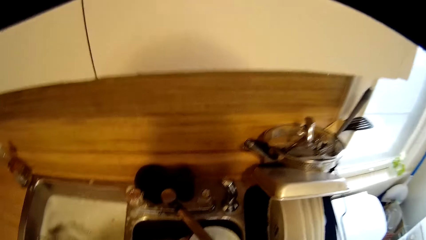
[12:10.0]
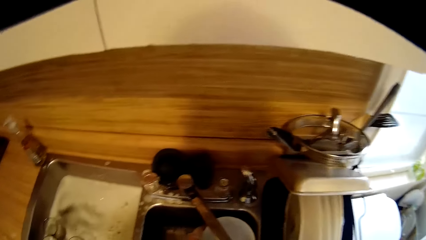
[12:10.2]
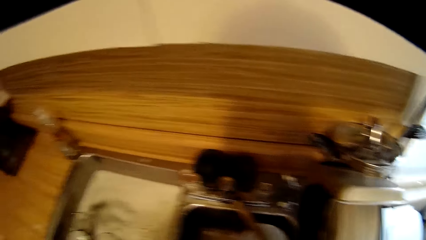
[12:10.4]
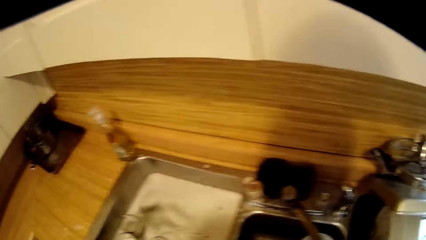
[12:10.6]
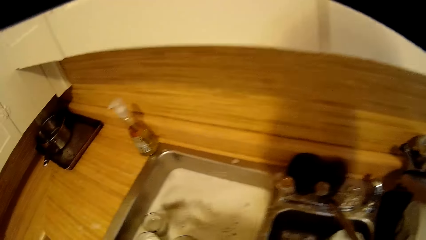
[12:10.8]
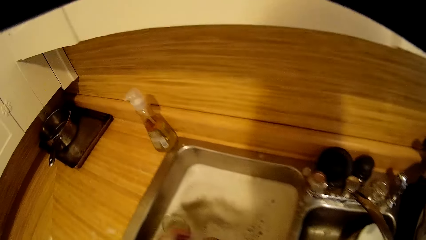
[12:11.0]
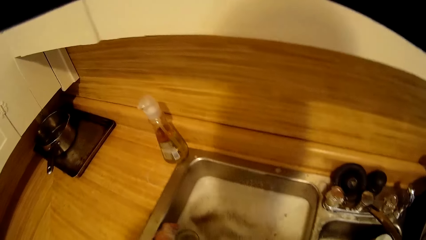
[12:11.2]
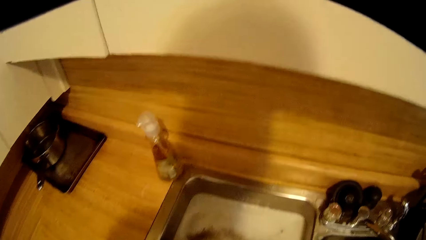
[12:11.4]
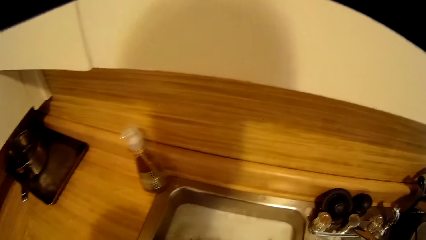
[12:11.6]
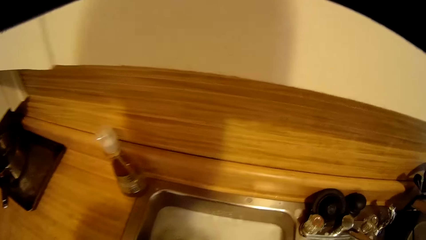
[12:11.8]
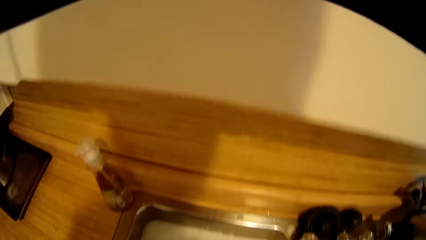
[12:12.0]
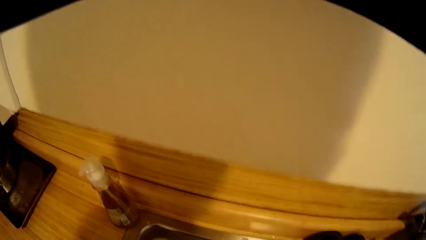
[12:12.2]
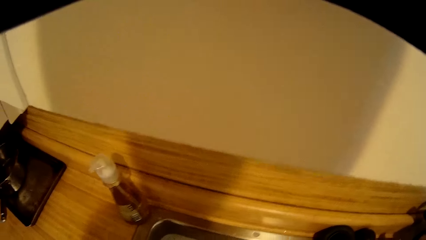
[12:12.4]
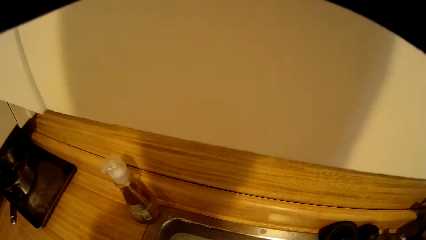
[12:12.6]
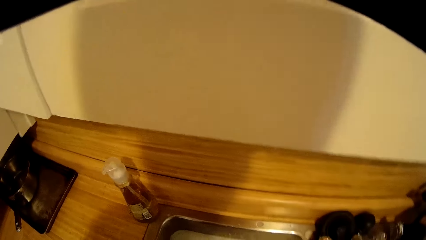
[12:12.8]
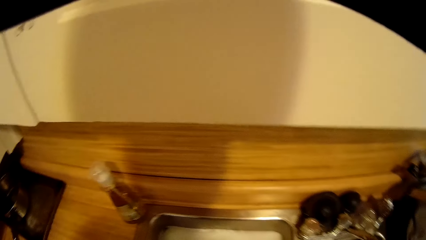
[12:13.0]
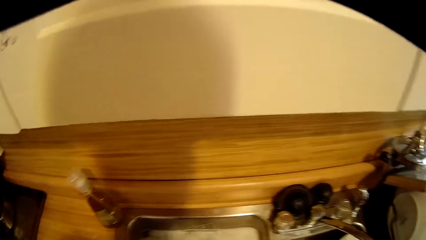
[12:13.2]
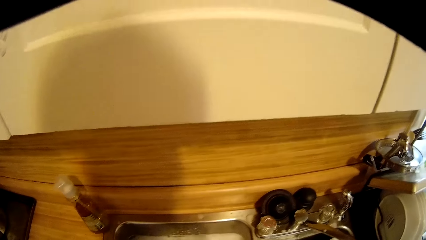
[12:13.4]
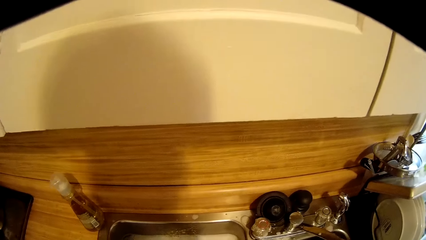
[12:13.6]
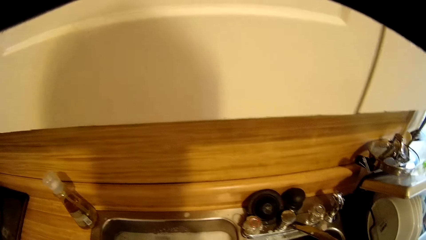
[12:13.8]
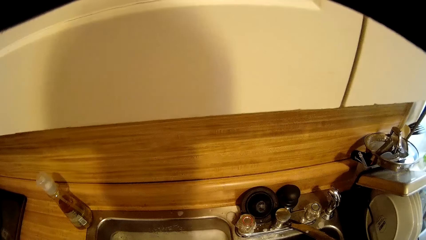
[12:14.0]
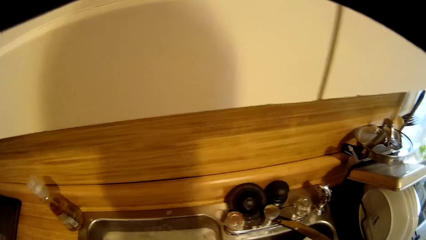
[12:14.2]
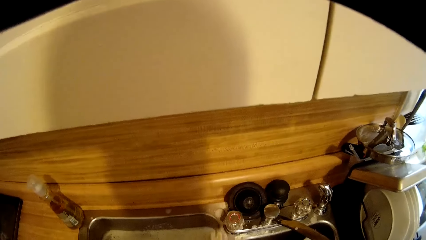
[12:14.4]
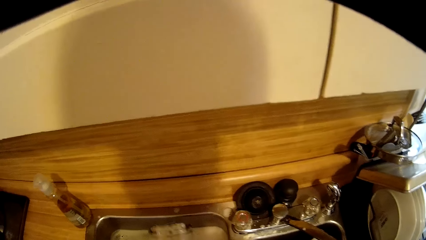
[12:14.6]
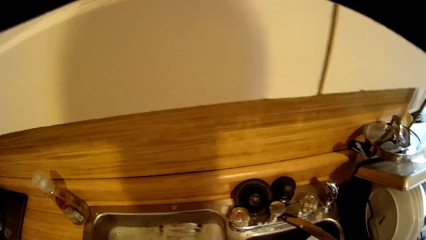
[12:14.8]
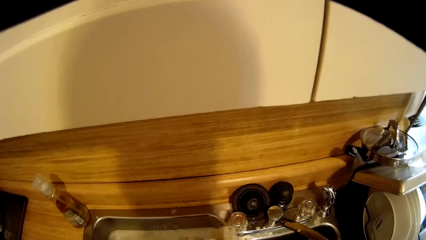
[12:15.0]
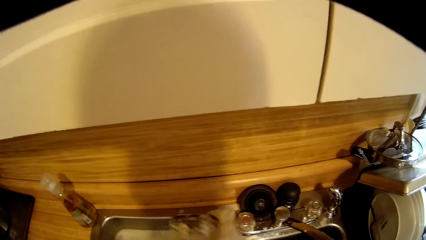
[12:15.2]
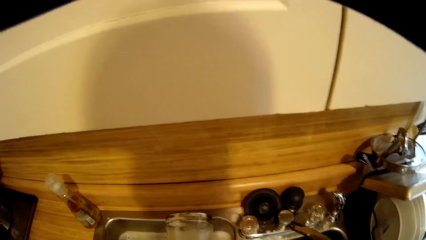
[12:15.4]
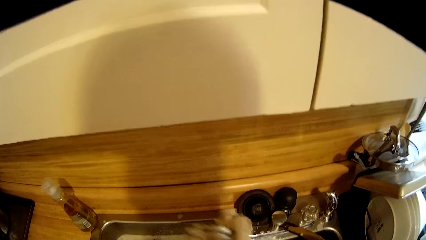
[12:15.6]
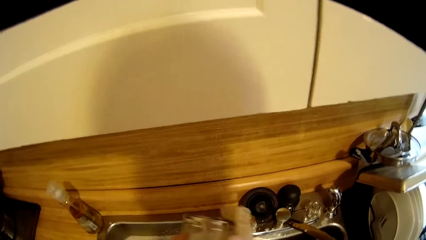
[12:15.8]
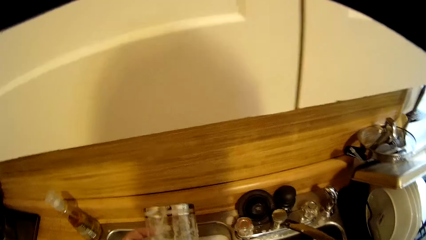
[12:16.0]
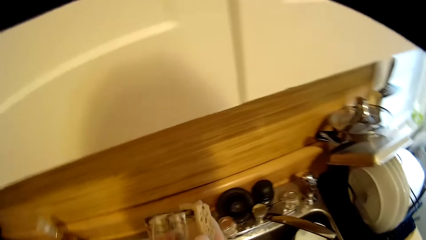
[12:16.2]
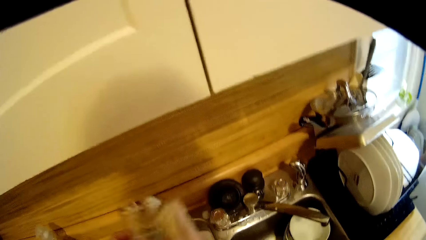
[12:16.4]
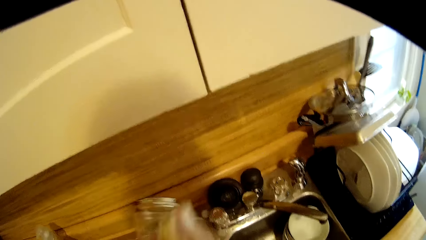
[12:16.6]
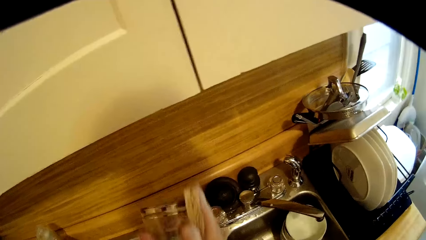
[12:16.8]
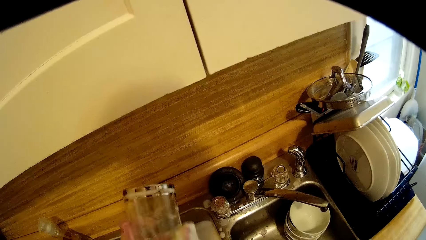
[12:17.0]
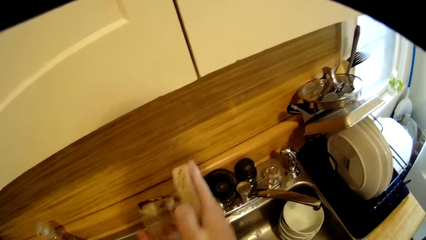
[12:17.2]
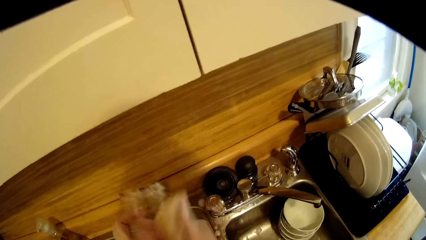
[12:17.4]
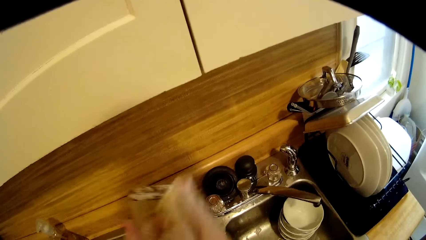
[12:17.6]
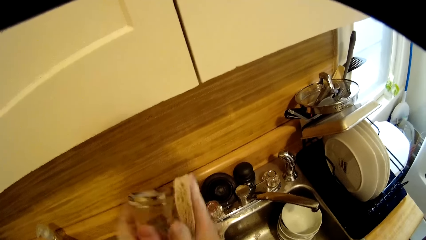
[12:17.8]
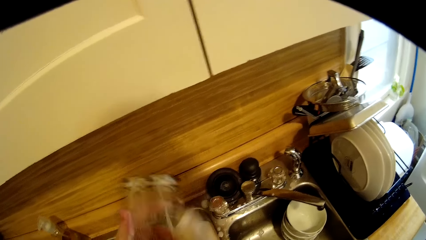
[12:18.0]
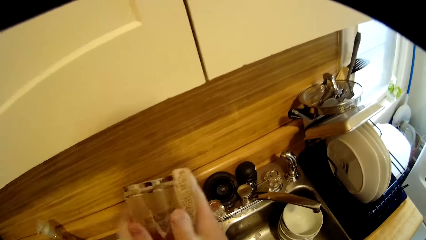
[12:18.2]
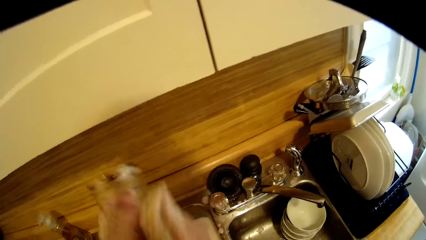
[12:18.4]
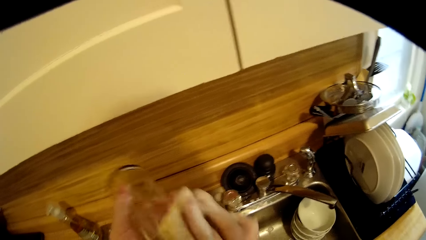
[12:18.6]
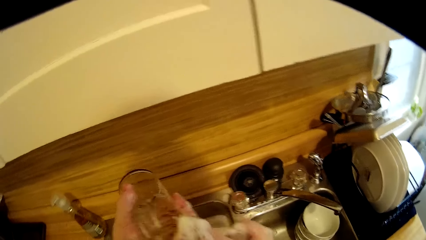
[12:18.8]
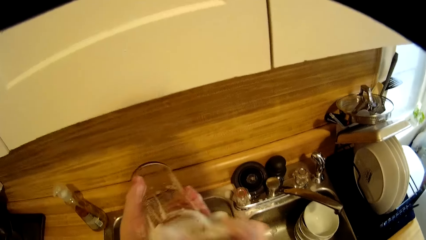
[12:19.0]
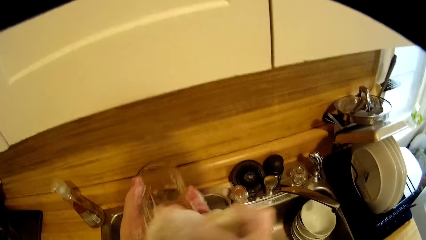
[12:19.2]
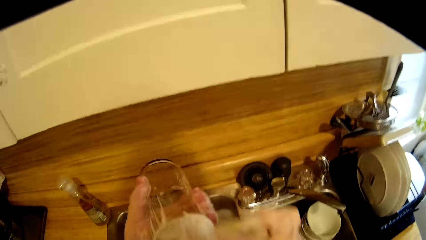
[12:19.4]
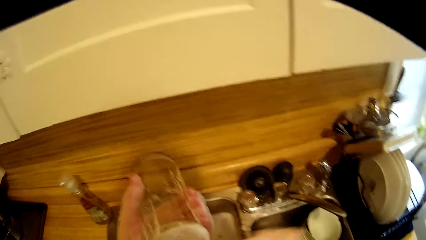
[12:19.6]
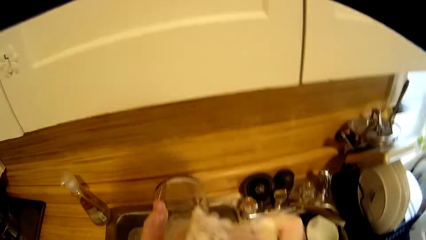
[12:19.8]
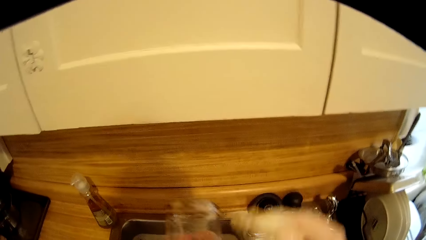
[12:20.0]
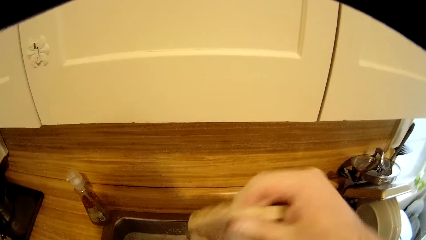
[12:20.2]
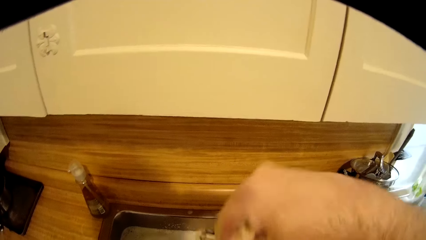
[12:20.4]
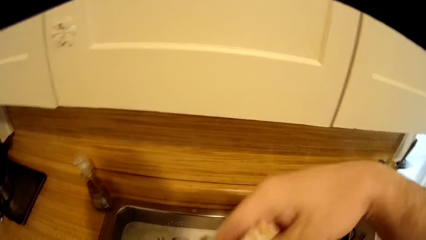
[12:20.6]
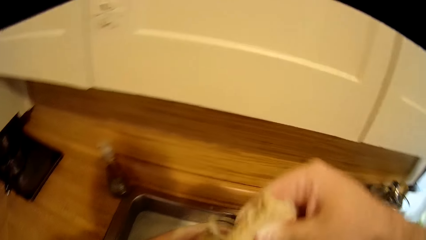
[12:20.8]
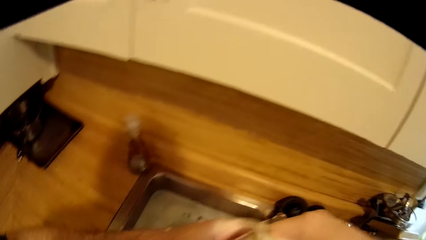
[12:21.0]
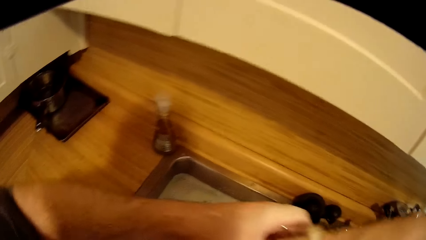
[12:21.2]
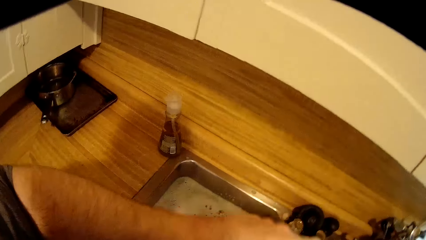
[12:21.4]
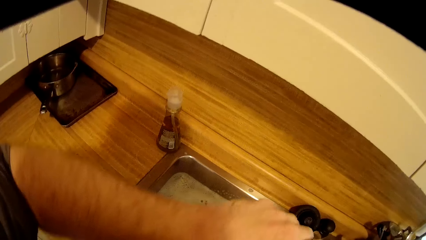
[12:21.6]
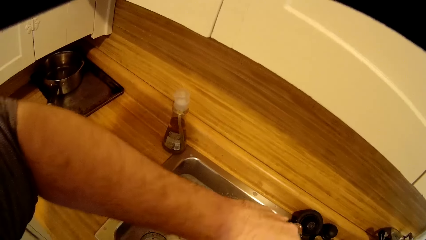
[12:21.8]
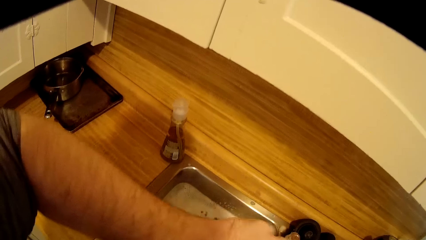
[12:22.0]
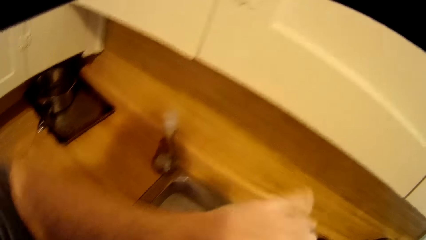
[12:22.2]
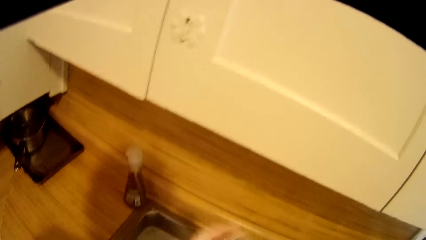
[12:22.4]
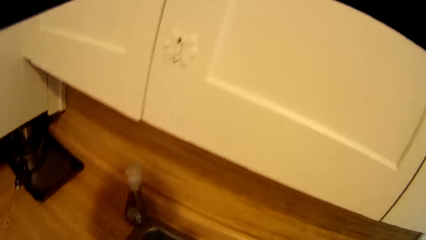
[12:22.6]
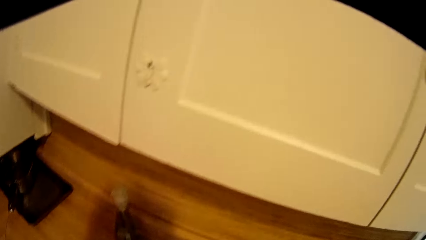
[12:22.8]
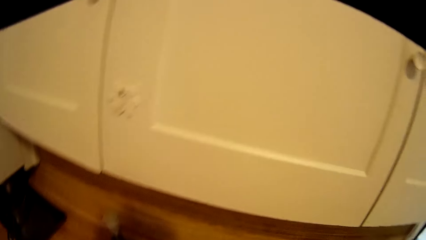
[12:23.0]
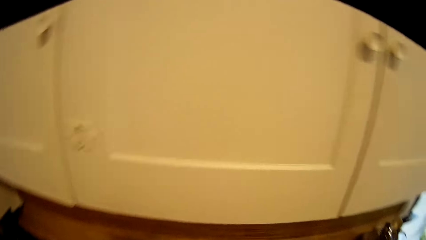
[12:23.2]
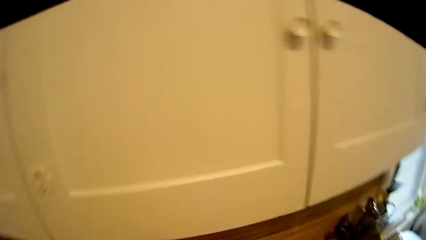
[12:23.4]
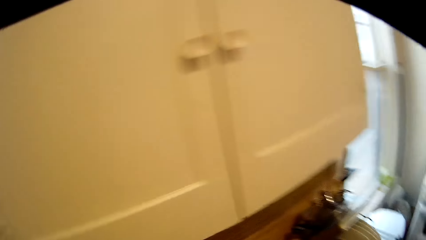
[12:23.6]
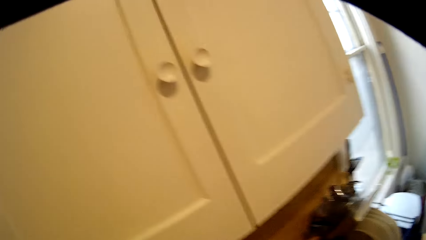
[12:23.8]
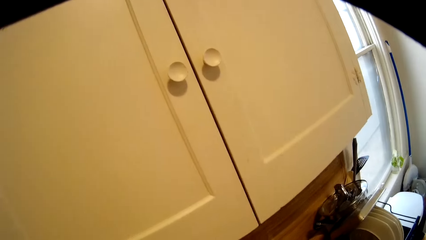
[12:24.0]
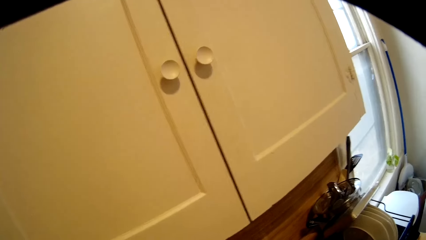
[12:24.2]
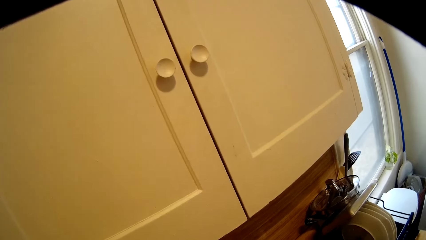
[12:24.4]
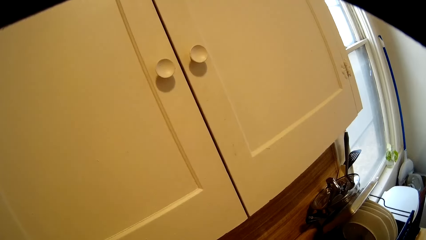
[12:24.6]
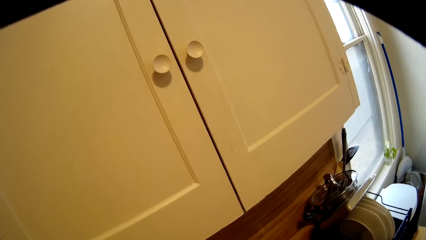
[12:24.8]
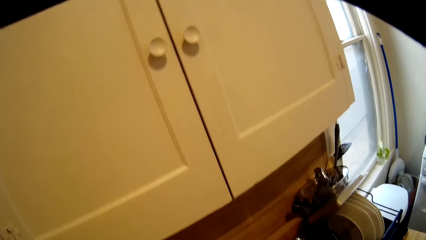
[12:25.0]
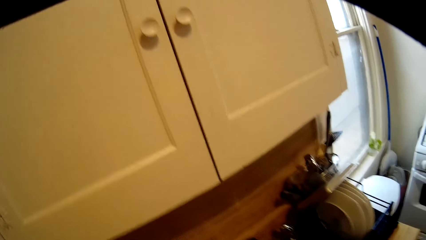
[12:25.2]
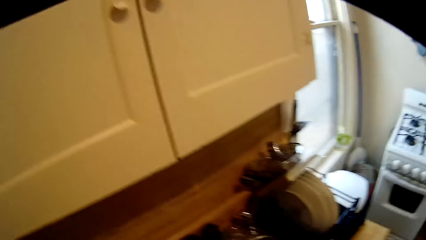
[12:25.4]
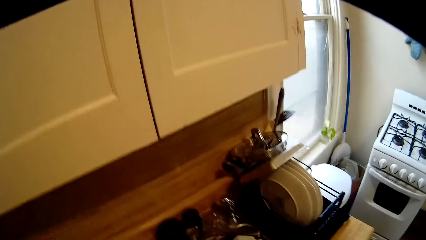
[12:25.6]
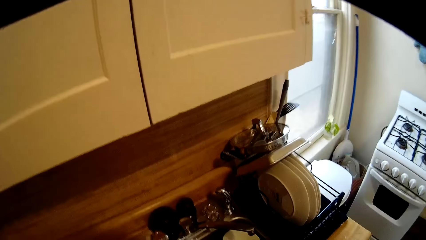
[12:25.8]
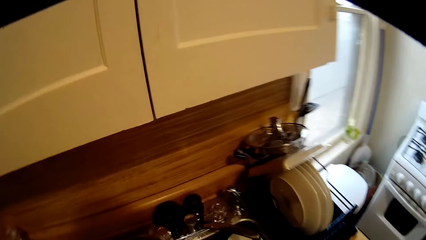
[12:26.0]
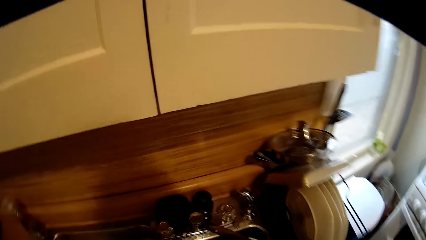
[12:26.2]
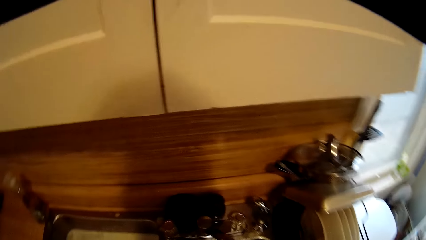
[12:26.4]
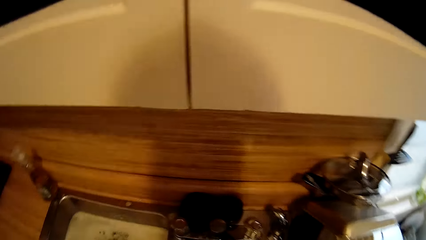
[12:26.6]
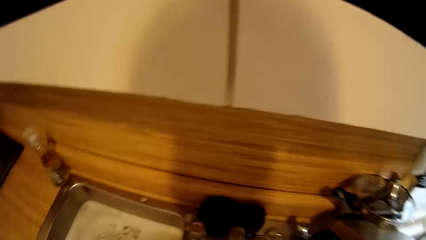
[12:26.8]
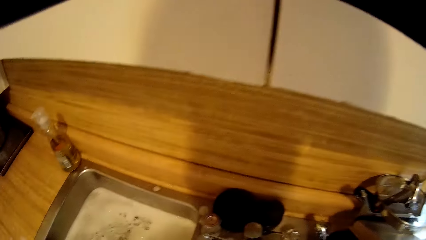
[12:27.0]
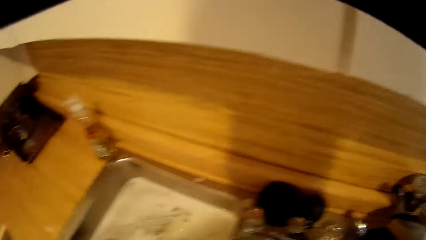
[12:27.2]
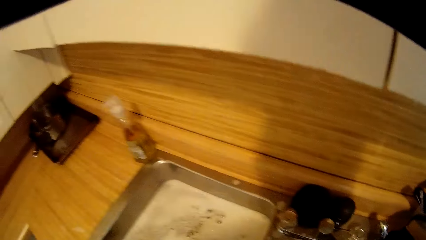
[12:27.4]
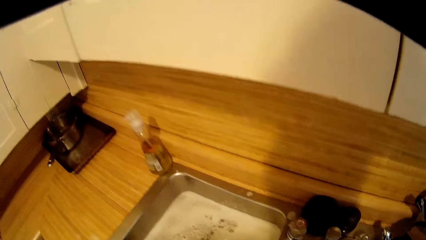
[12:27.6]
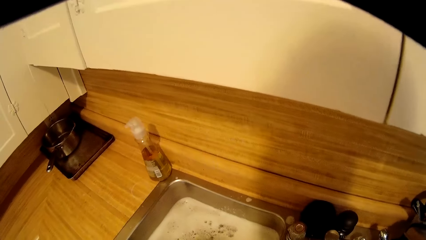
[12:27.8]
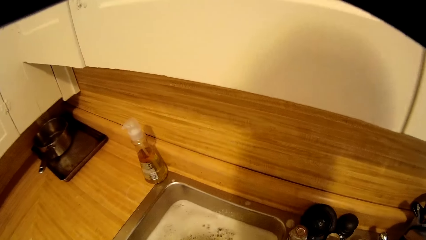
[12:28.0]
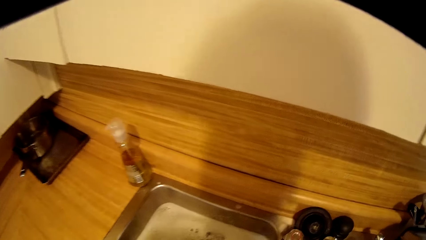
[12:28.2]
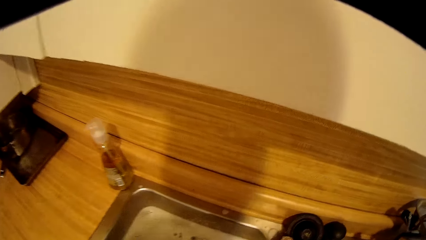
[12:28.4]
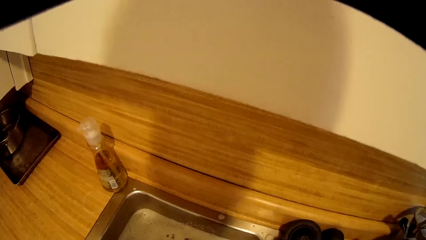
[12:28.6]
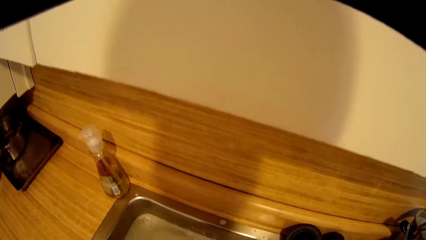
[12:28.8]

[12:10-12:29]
The camera wearer puts the bowl in a bowl. They walk around the sink. They wash the bowl. They wash a glass with a sponge. They drop the glass.
